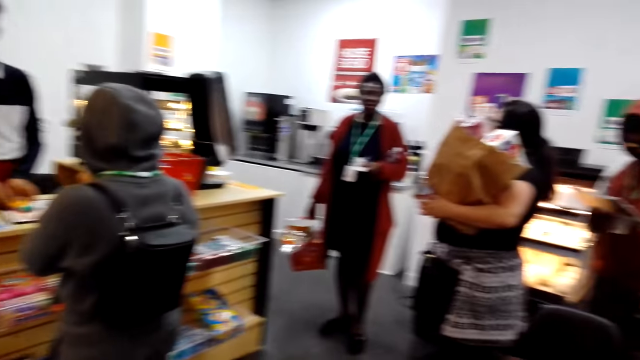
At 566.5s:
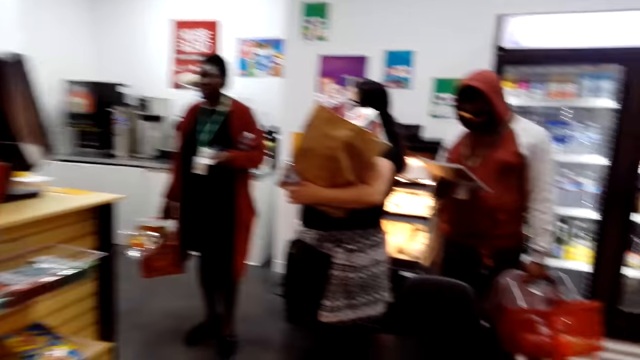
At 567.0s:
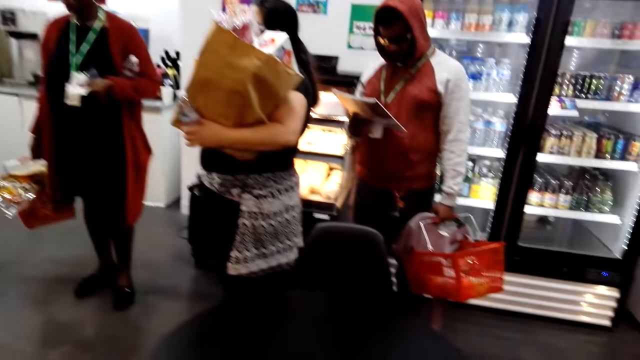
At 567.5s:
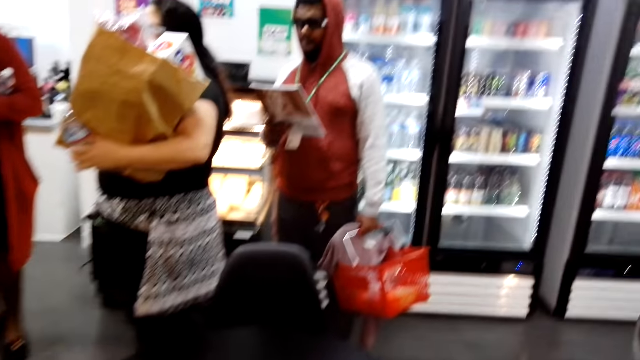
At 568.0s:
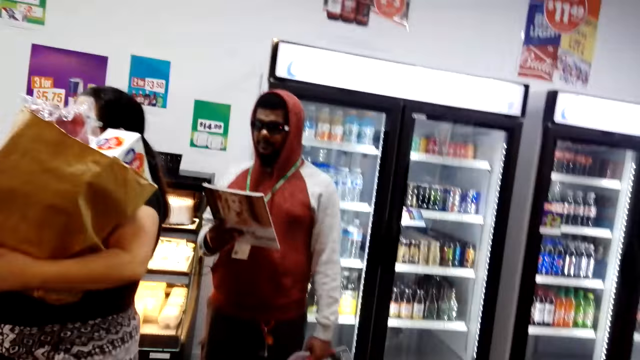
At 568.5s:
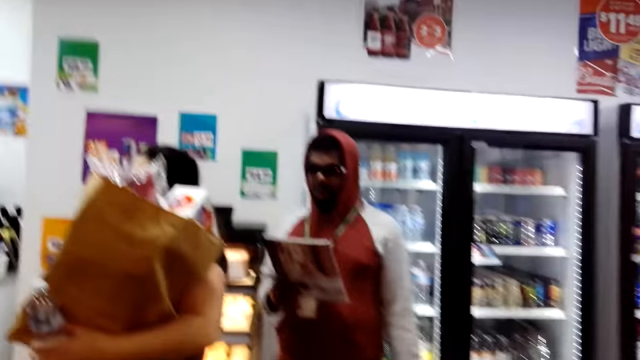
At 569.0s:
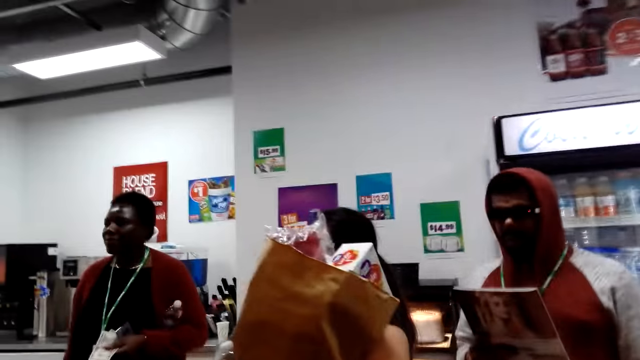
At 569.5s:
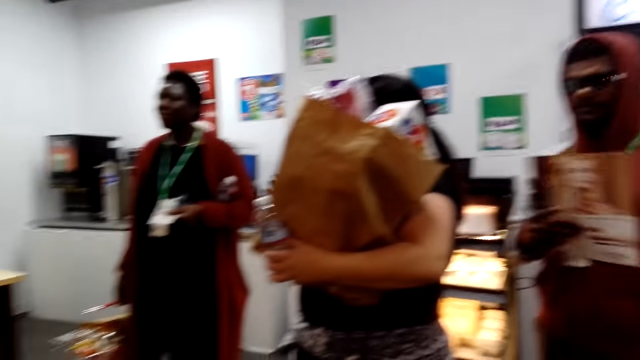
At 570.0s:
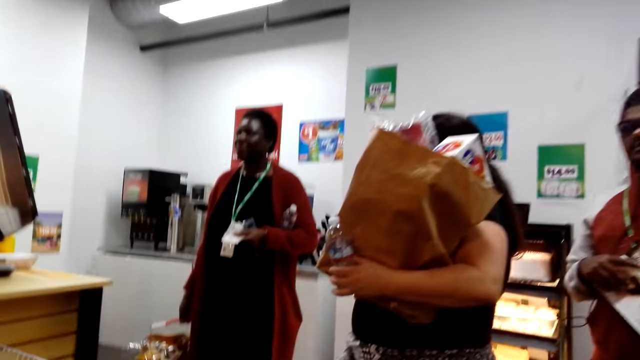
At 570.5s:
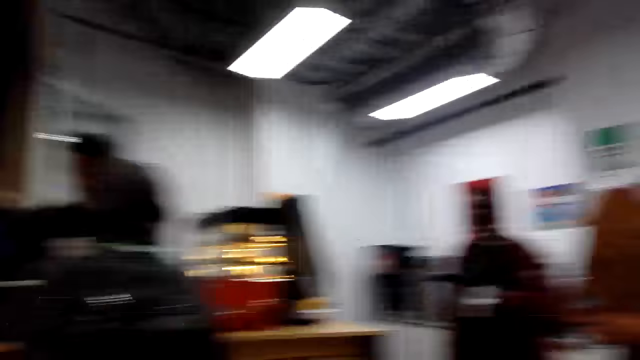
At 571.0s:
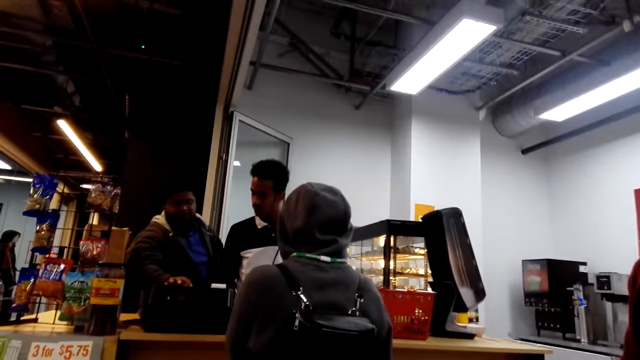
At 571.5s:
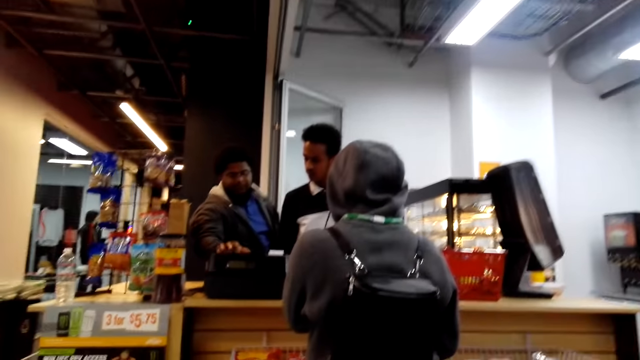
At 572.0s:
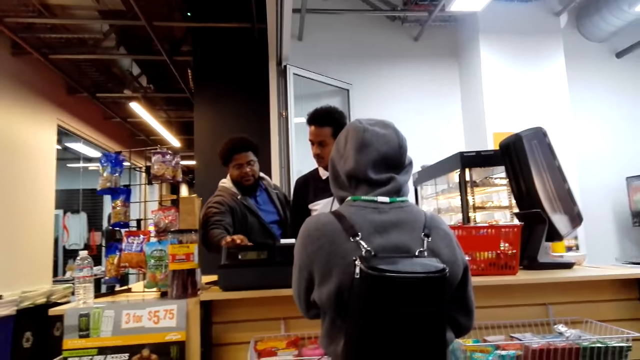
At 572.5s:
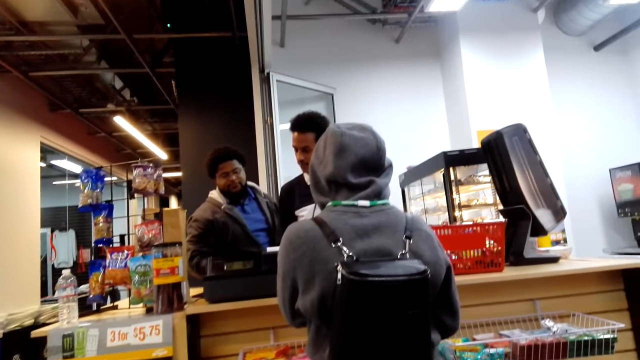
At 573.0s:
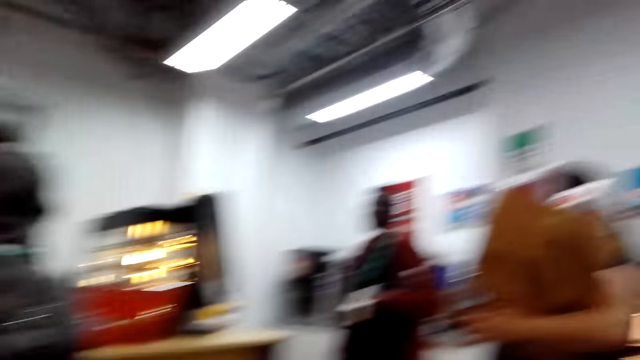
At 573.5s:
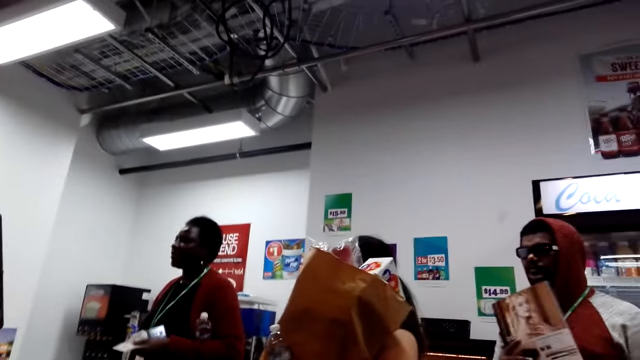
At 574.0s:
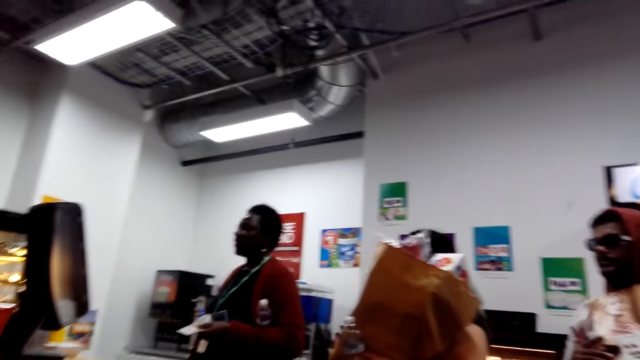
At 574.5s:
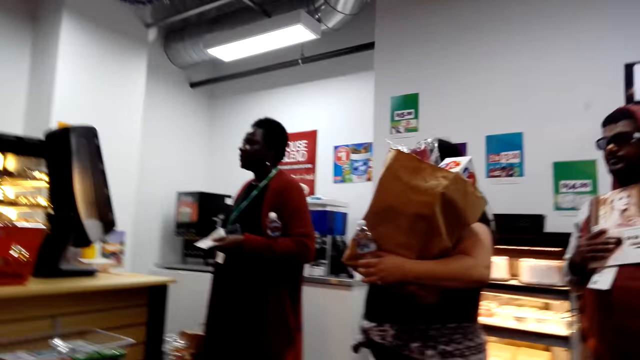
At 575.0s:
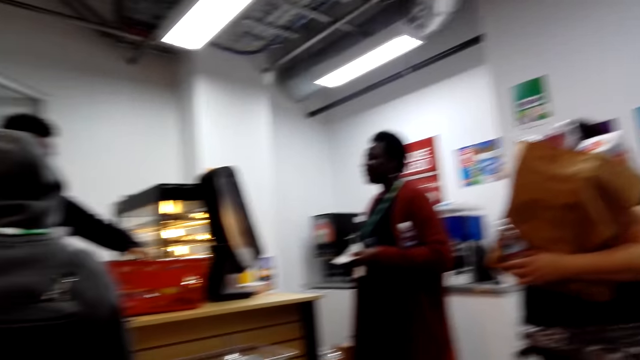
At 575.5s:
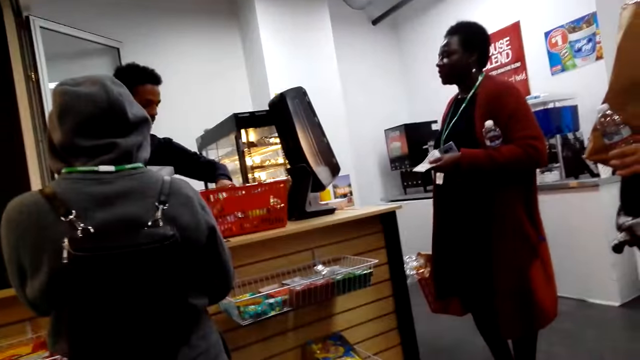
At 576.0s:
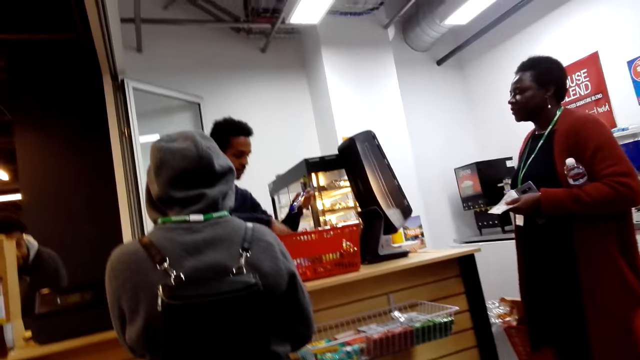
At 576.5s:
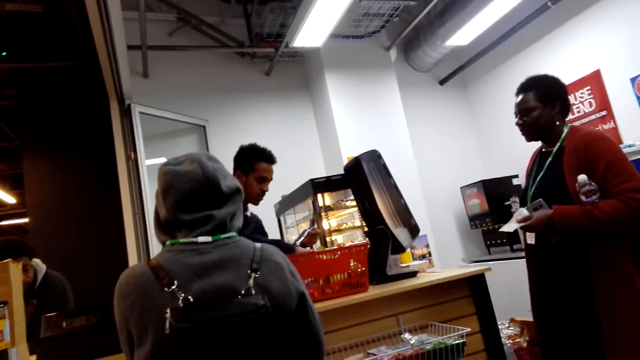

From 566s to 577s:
A man presses the point of sale machine. Another man presses the point of sale machine. Another man lifts a magazine.

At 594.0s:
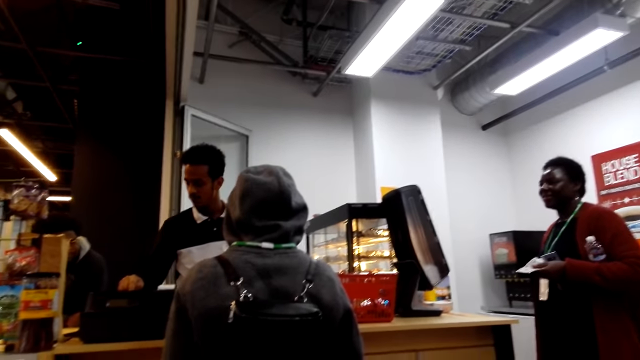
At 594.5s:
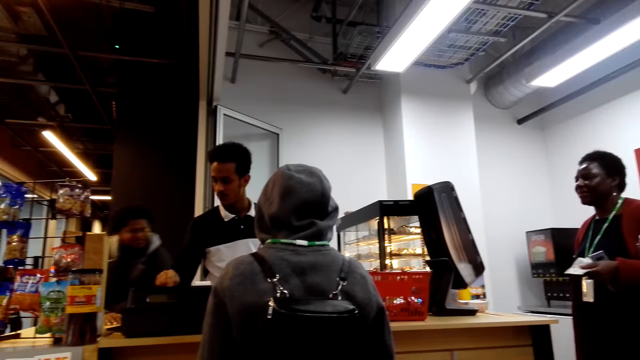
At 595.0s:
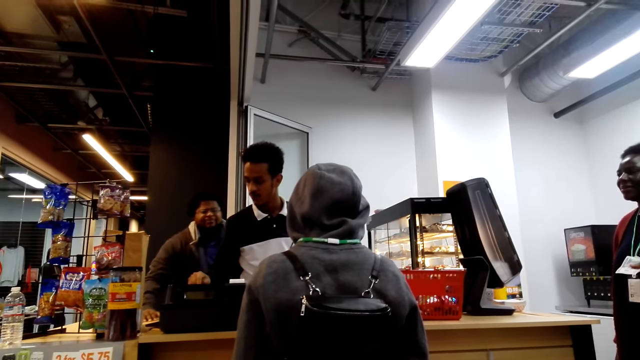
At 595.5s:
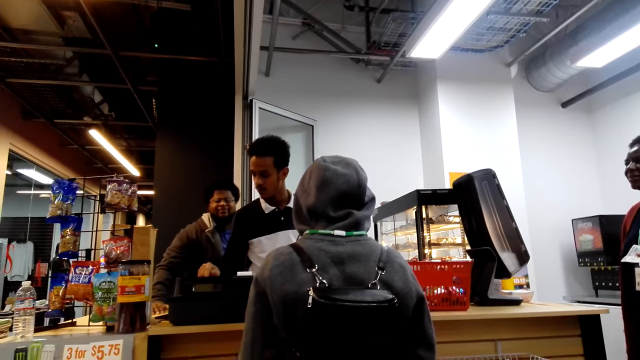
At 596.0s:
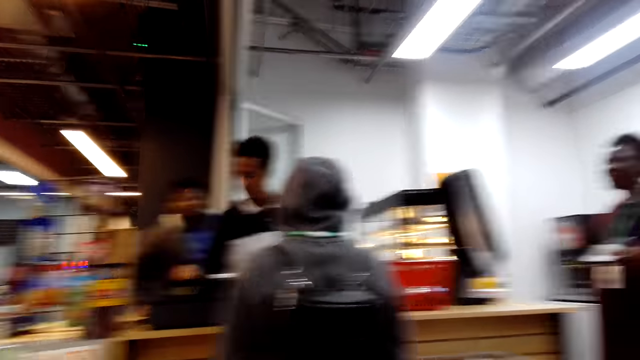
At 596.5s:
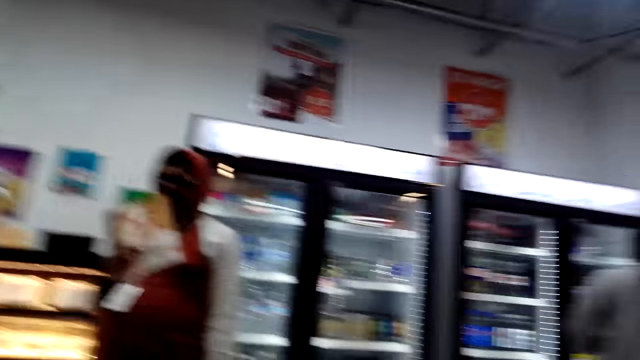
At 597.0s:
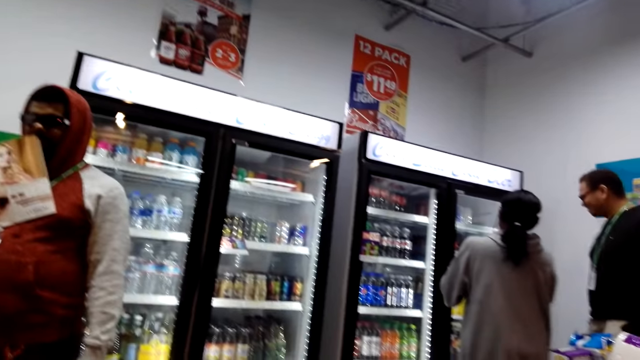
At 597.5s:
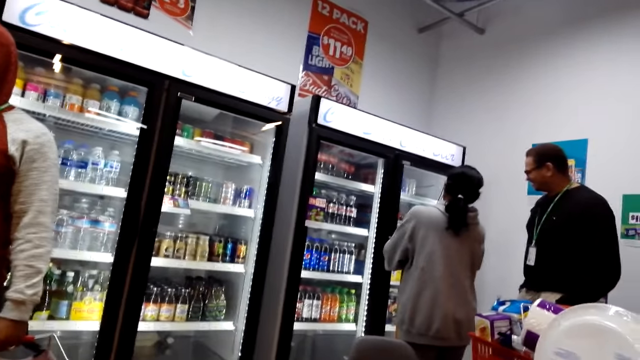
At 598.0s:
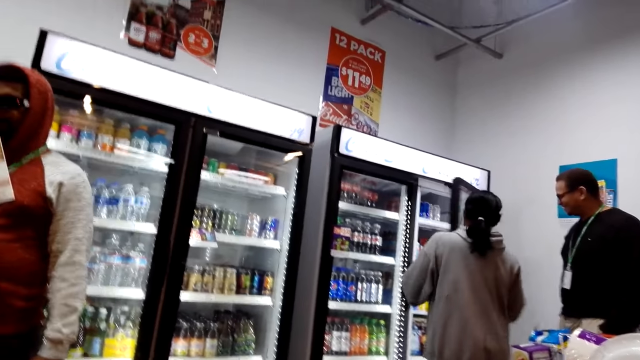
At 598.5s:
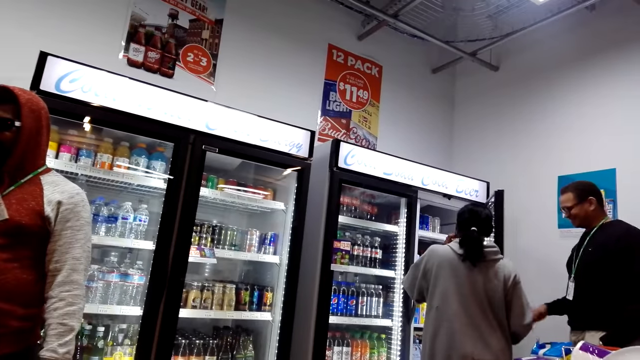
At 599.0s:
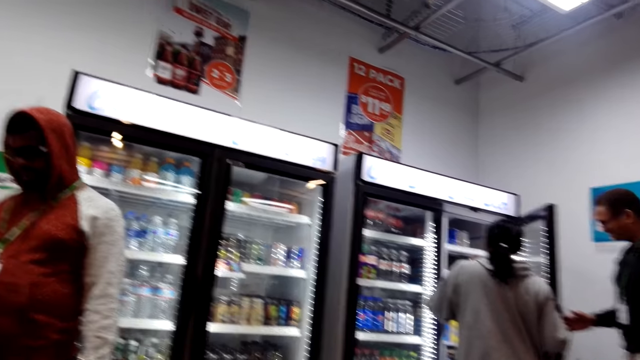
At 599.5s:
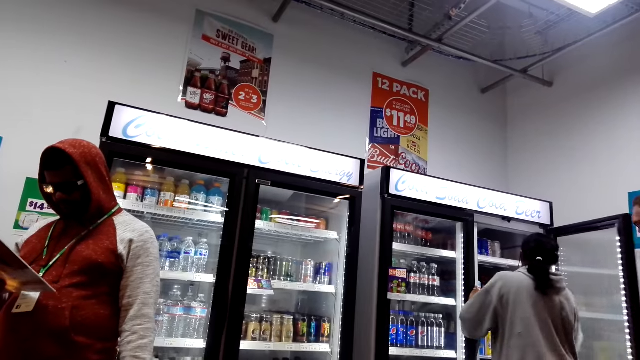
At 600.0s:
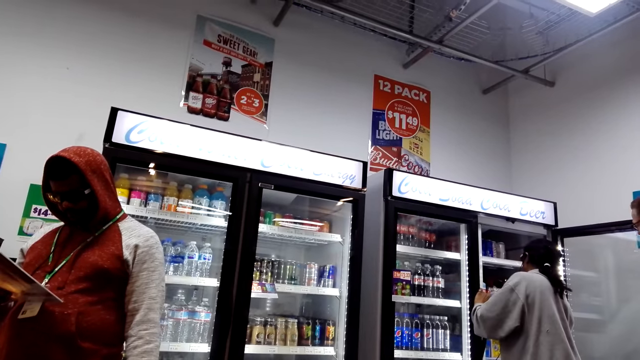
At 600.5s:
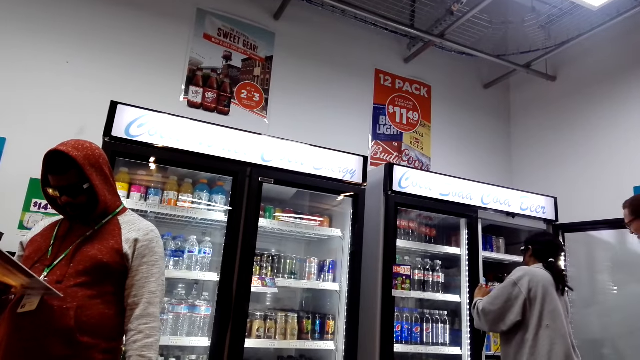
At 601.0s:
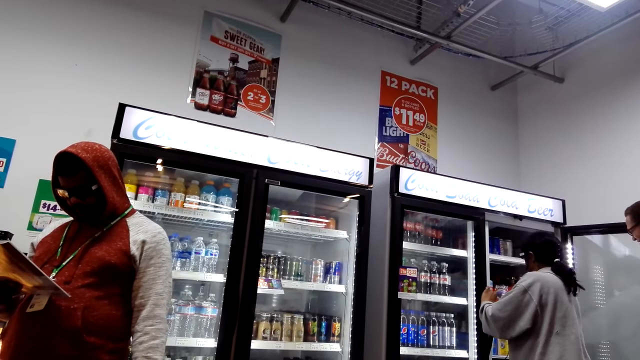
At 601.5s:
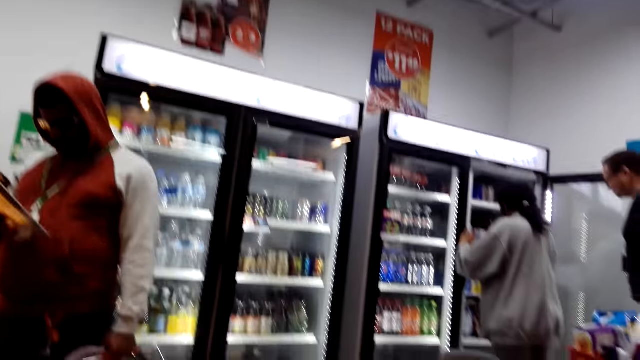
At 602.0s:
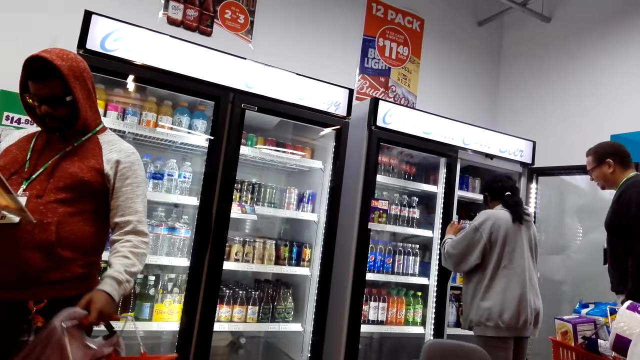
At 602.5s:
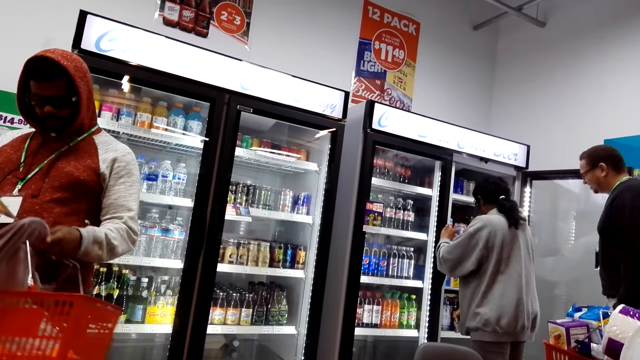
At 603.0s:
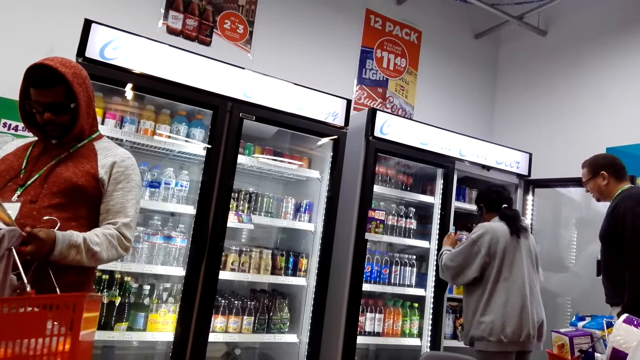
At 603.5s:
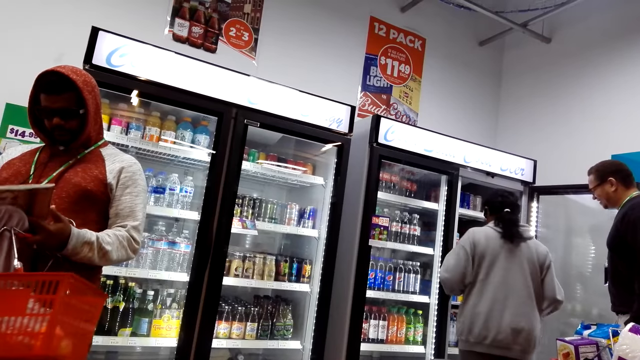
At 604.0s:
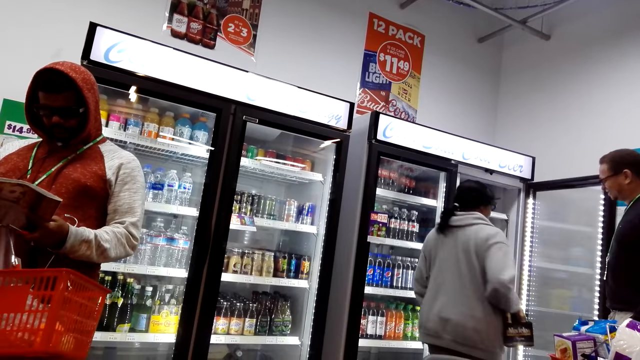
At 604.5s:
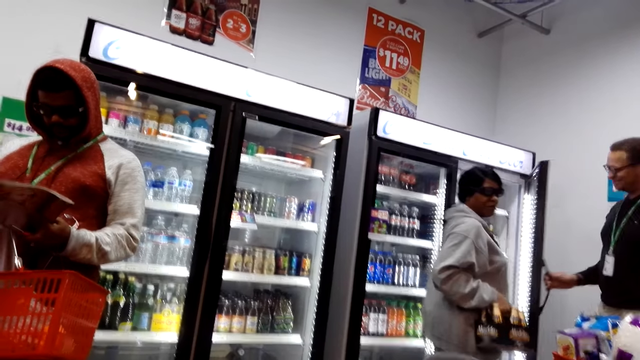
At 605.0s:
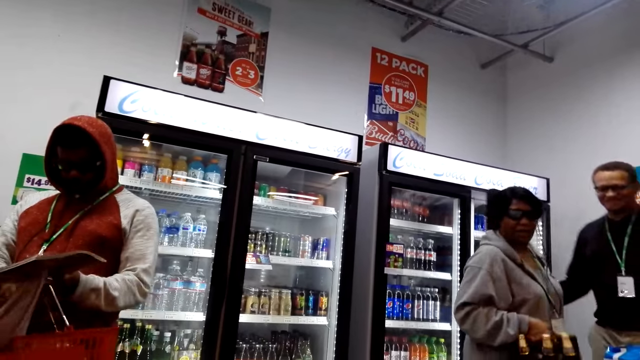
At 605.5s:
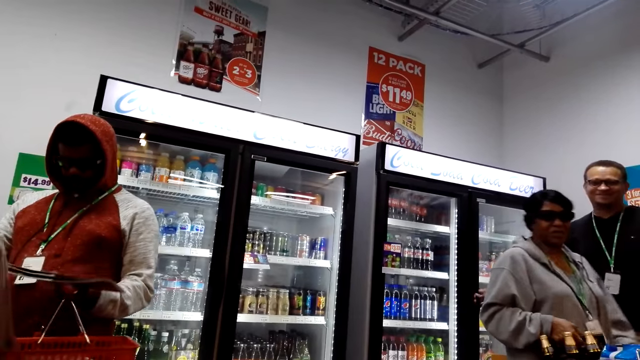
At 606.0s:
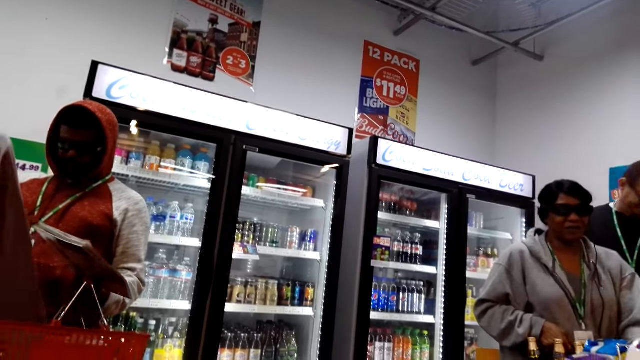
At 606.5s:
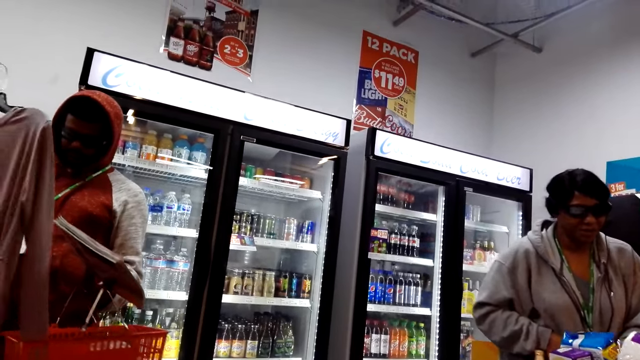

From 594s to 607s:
A man presses the point of sale machine. Another man moves near the point of sale machine. A lady opens the fridge. A third man holds the fridge door. The lady picks up a basket. The third man closes the fridge door.
